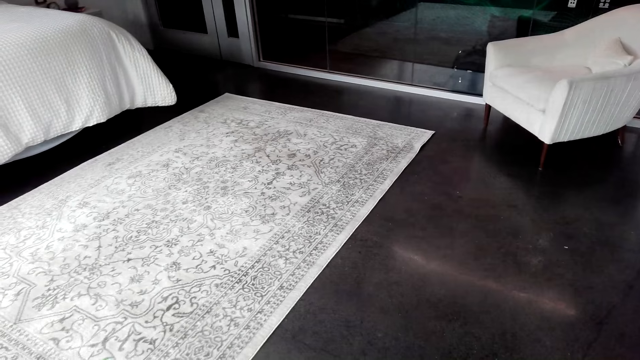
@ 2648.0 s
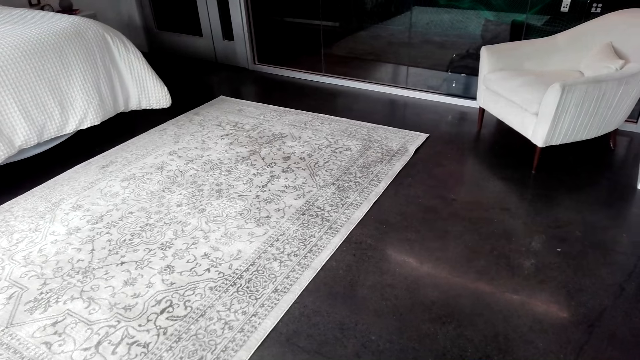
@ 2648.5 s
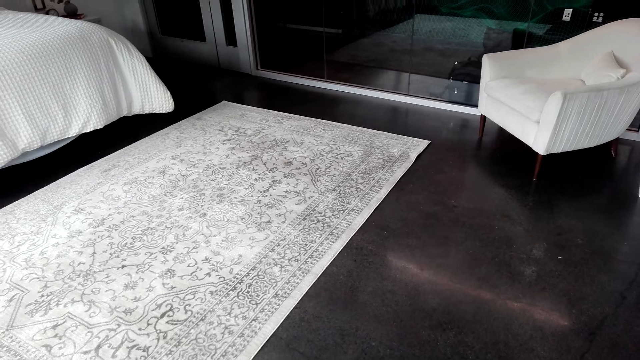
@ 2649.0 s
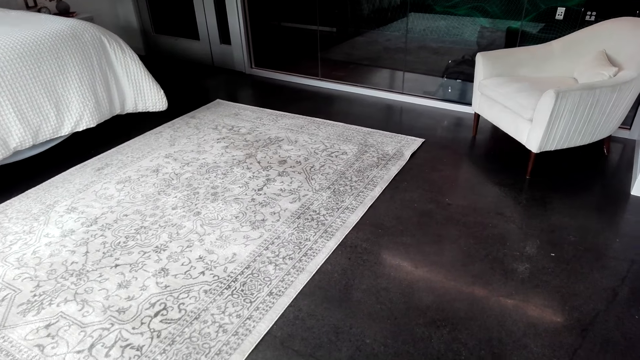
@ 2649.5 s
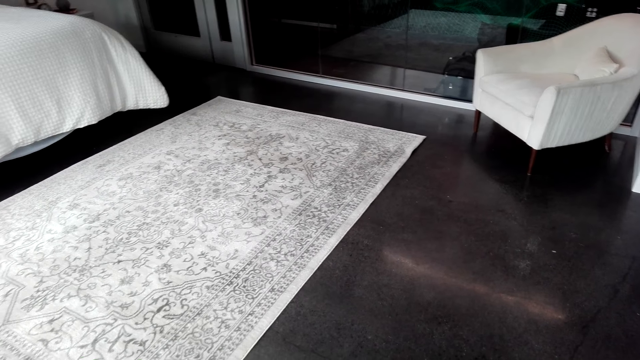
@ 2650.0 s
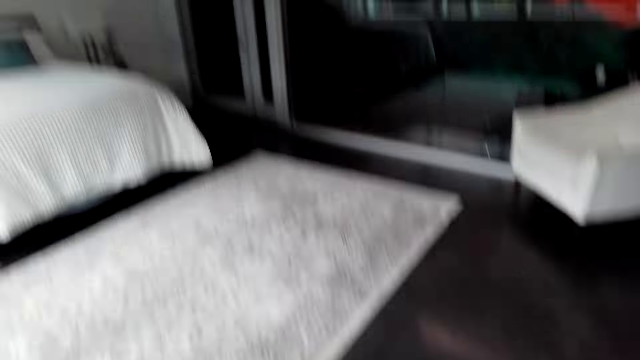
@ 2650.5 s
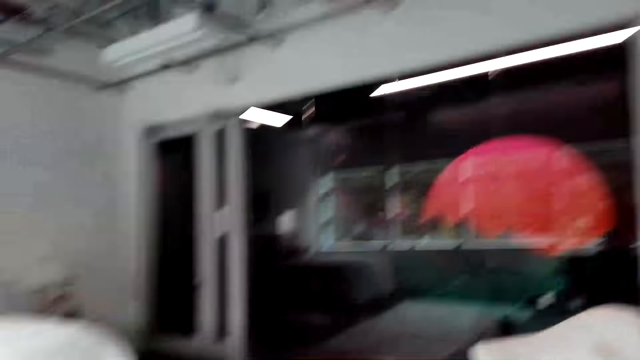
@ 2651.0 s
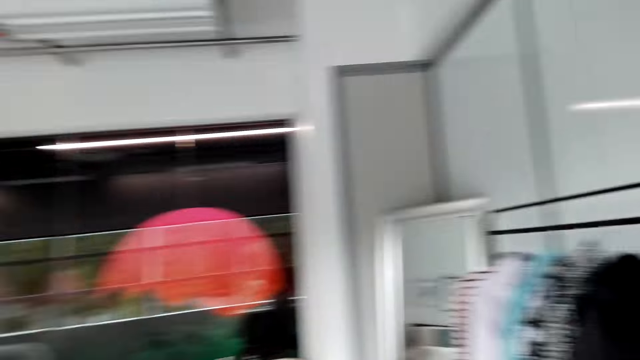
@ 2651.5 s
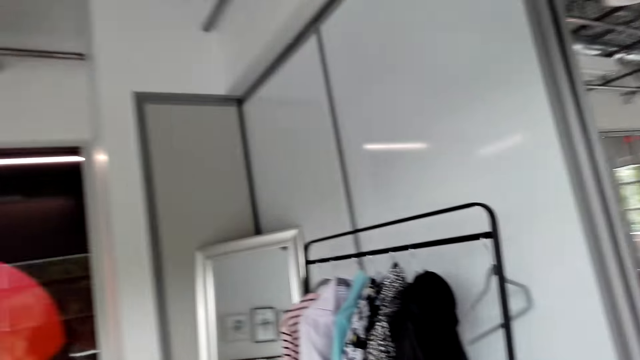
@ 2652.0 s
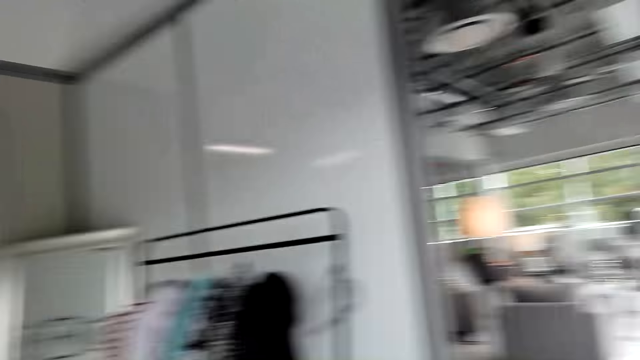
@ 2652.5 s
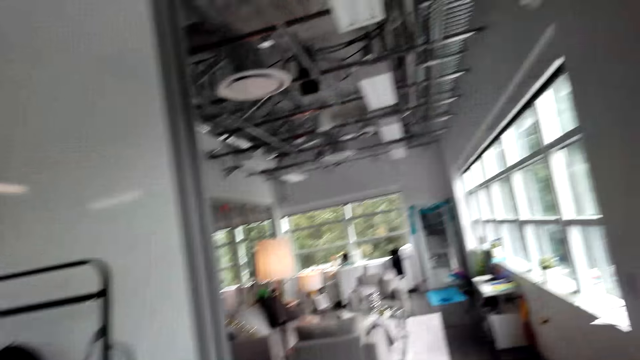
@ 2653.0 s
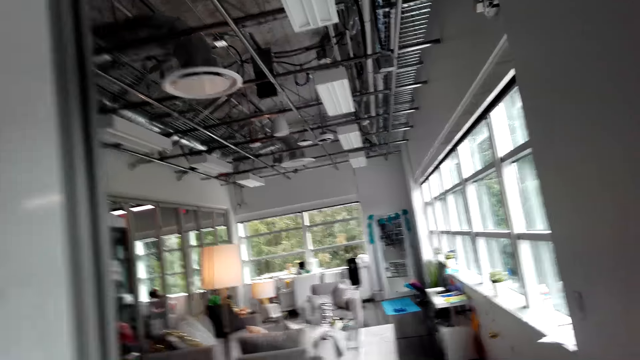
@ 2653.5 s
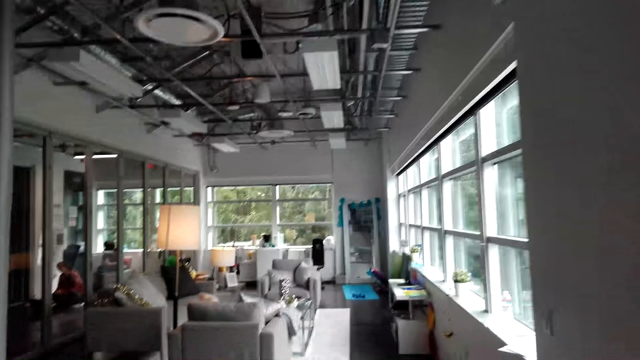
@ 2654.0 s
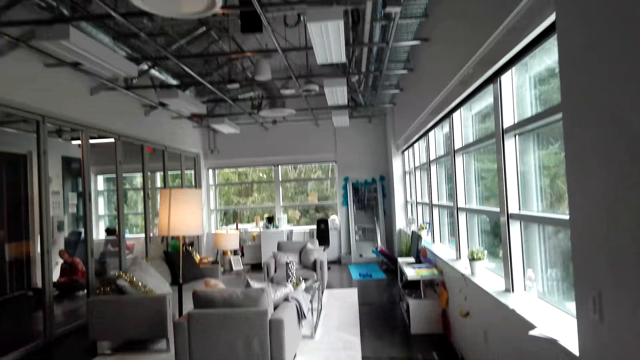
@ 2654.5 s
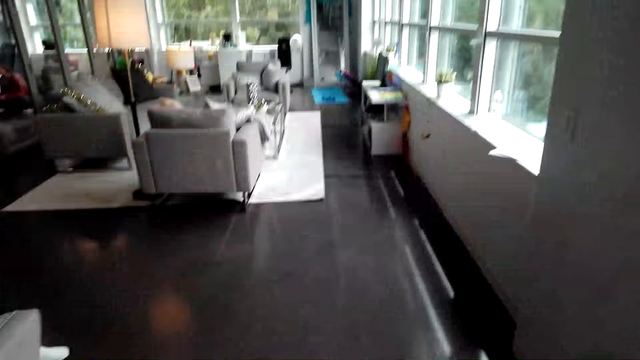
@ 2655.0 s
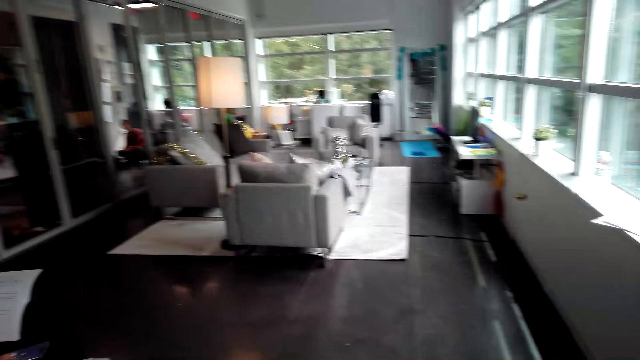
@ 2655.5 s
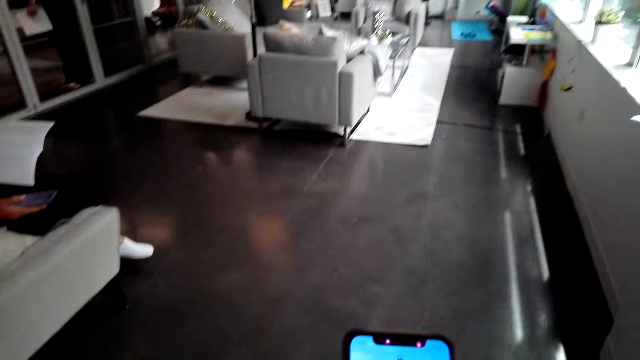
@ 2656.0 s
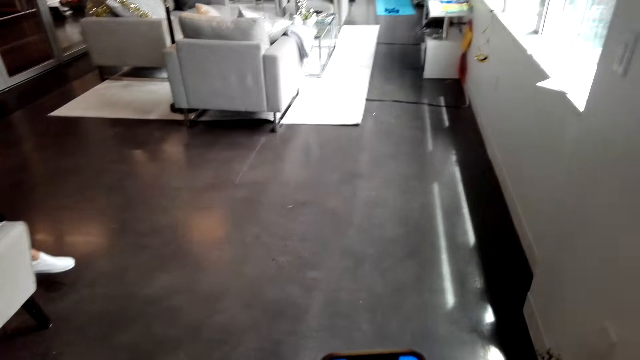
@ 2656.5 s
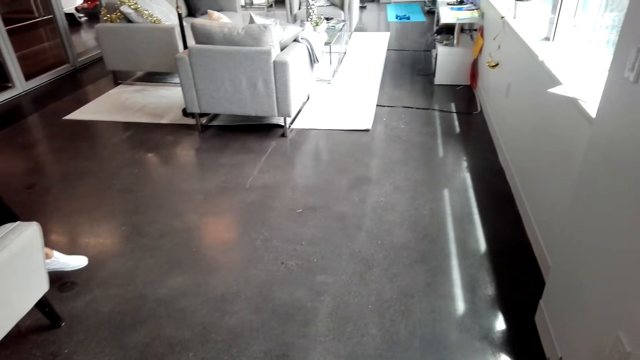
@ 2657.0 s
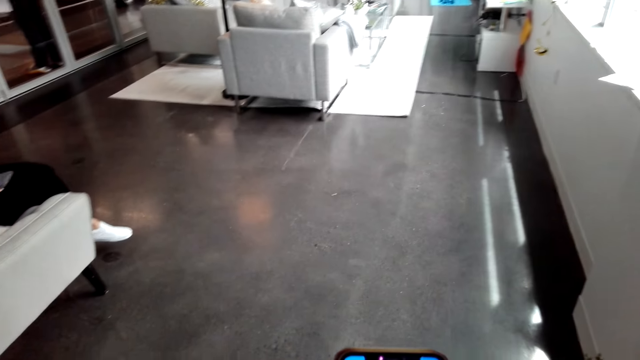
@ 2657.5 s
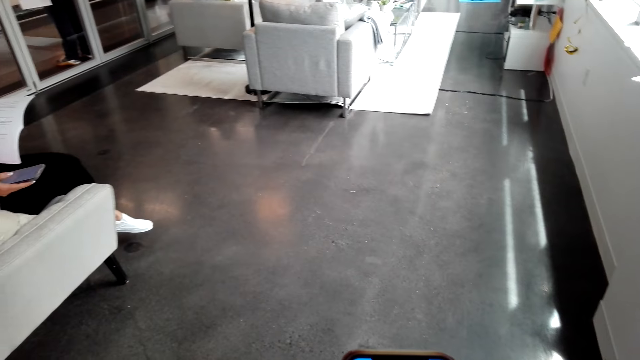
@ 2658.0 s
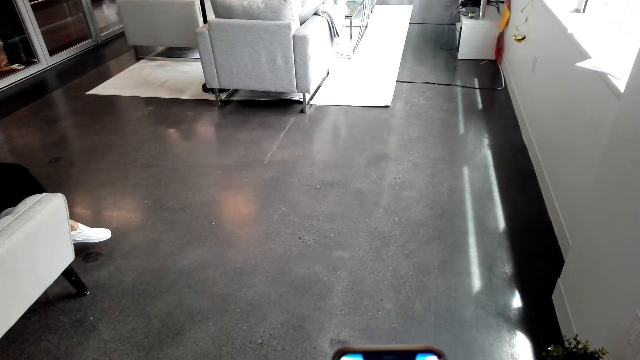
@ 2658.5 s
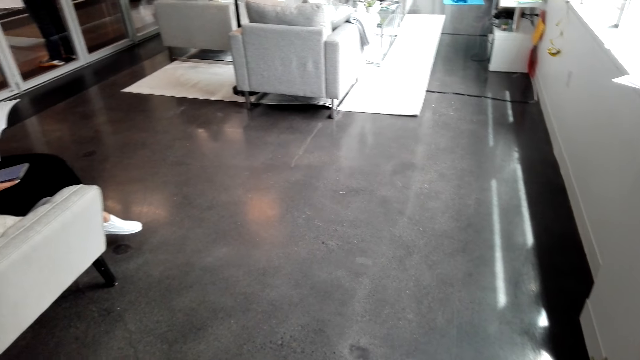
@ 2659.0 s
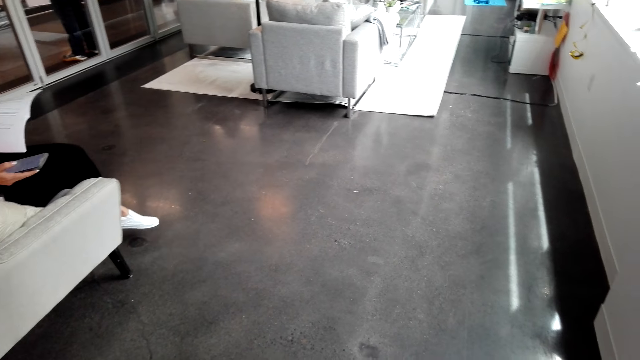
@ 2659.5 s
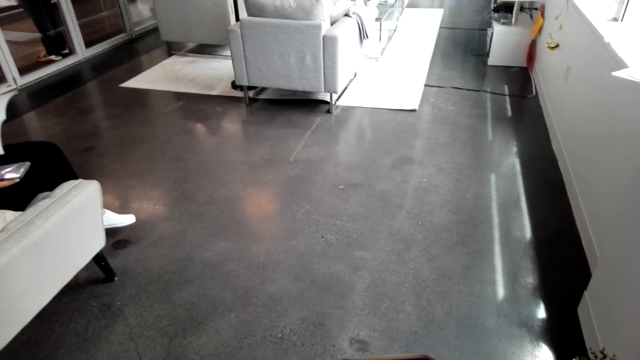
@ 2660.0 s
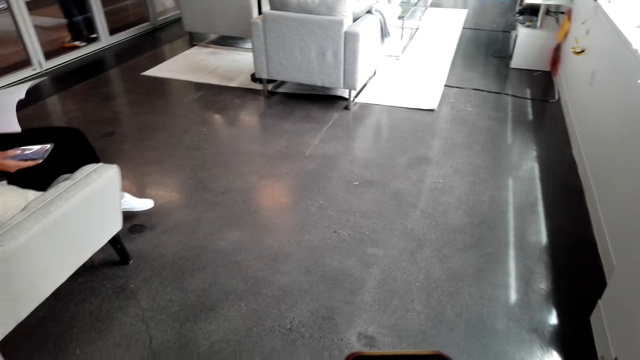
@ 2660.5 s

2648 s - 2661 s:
The camera wearer looks around the room. They walk. A person operates the cellphone. The camera wearer dials the phone.

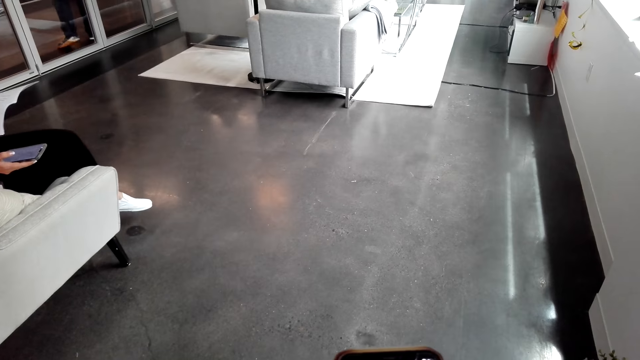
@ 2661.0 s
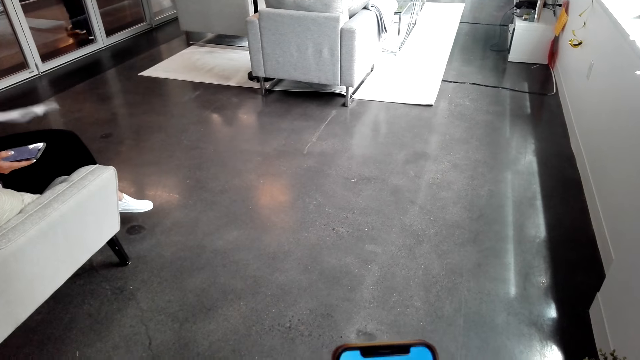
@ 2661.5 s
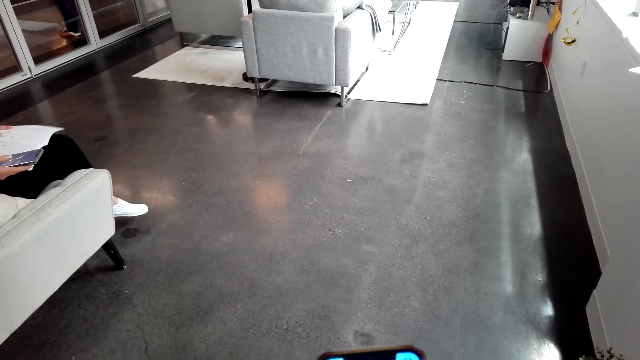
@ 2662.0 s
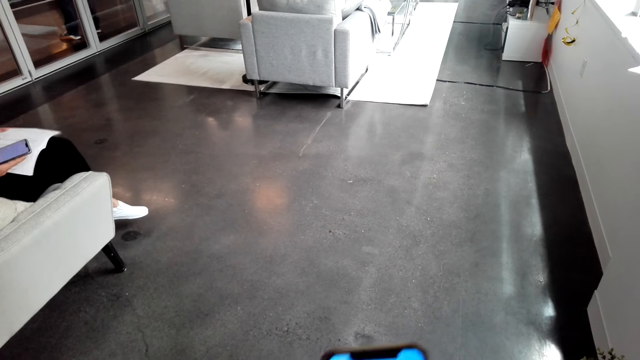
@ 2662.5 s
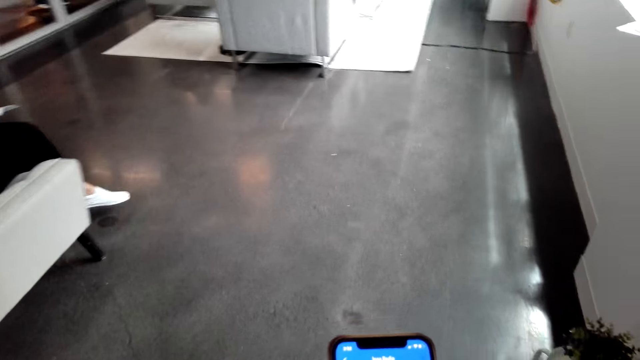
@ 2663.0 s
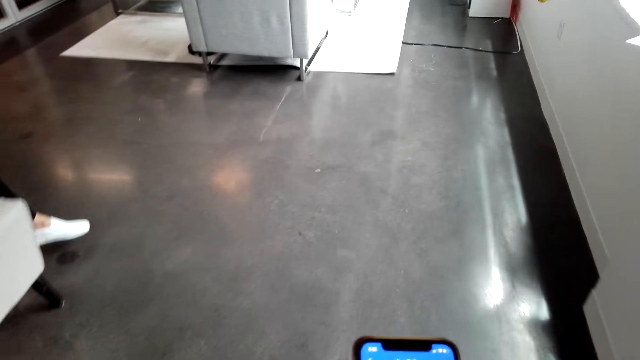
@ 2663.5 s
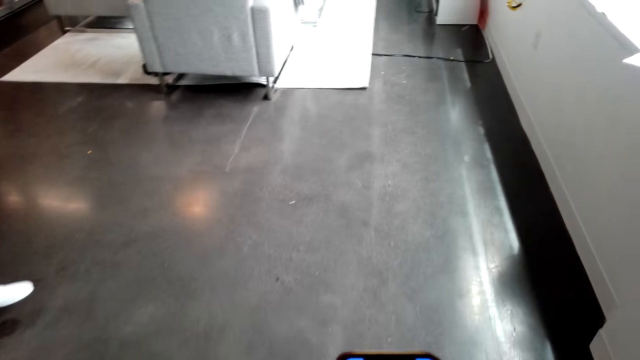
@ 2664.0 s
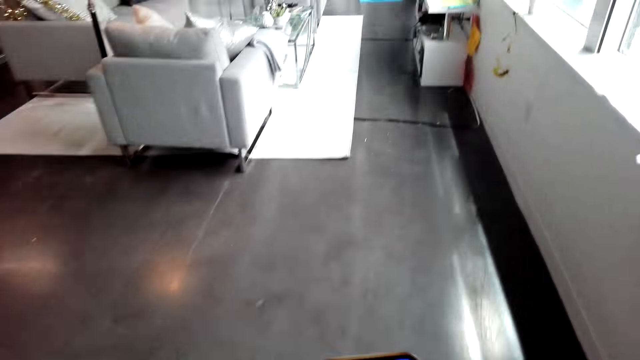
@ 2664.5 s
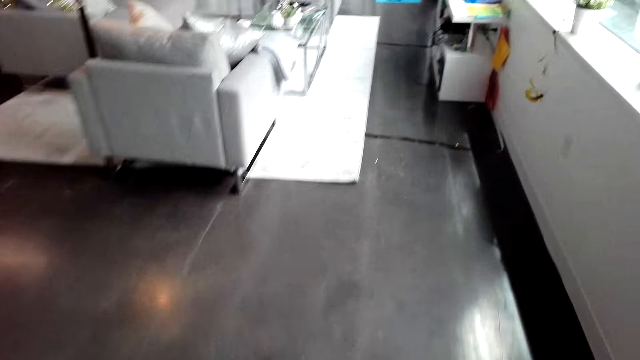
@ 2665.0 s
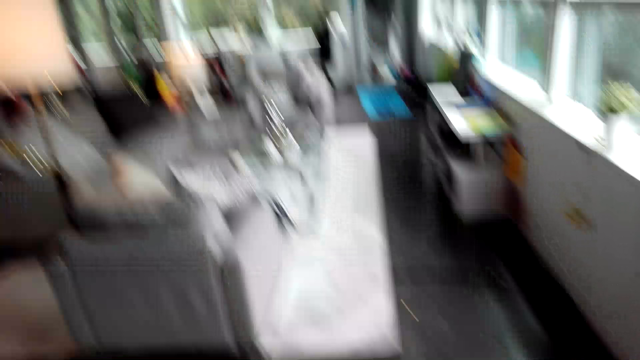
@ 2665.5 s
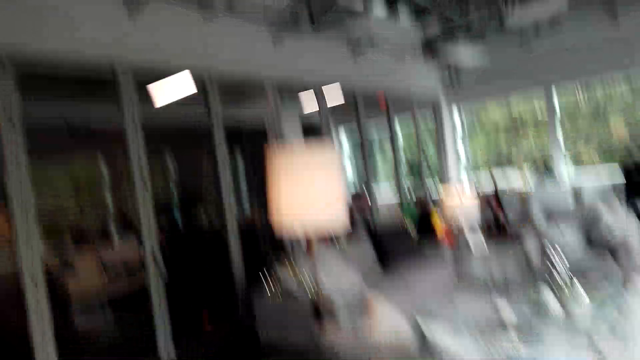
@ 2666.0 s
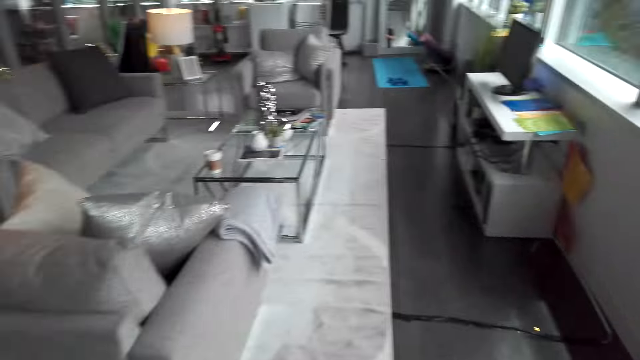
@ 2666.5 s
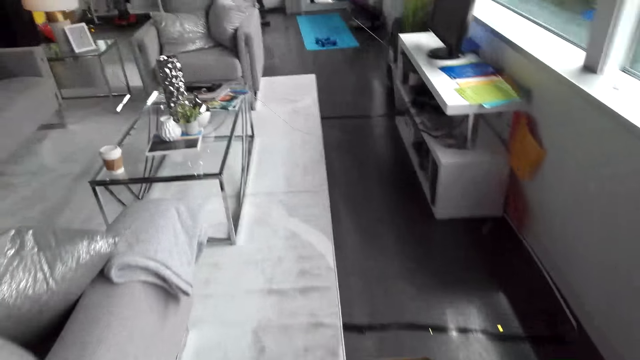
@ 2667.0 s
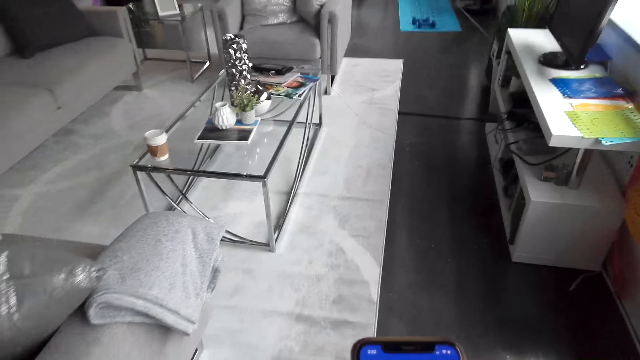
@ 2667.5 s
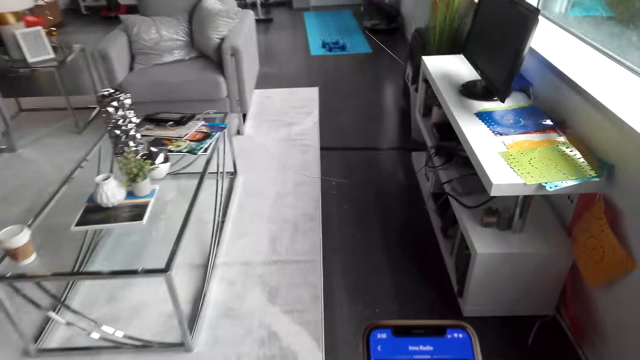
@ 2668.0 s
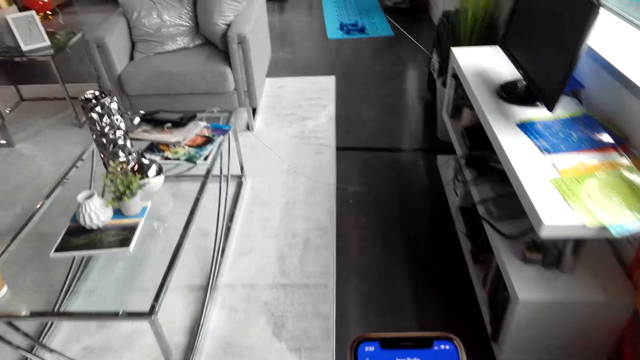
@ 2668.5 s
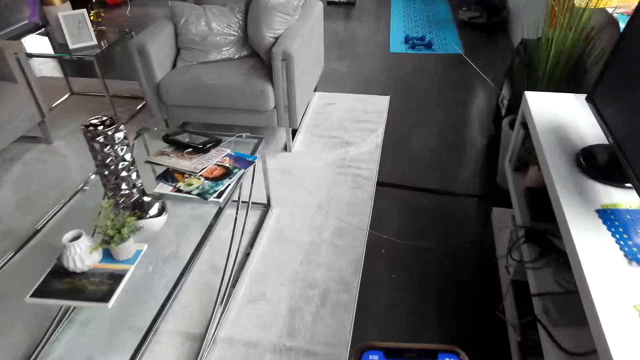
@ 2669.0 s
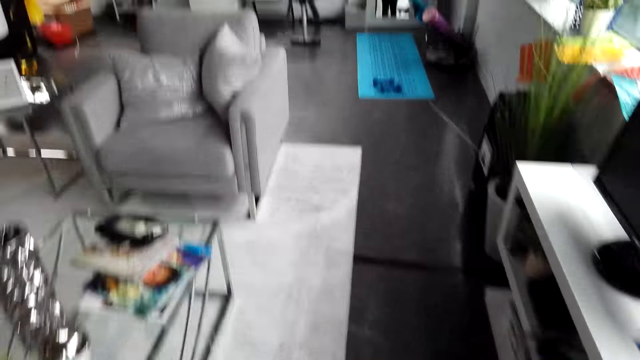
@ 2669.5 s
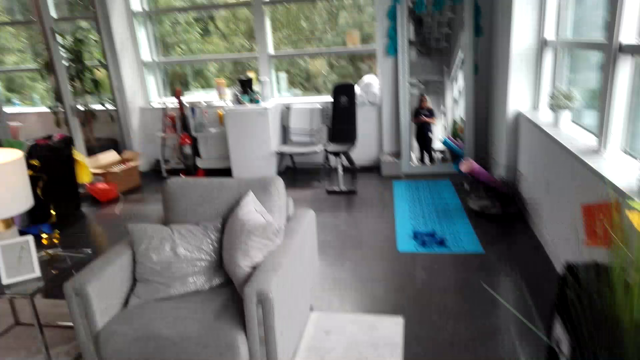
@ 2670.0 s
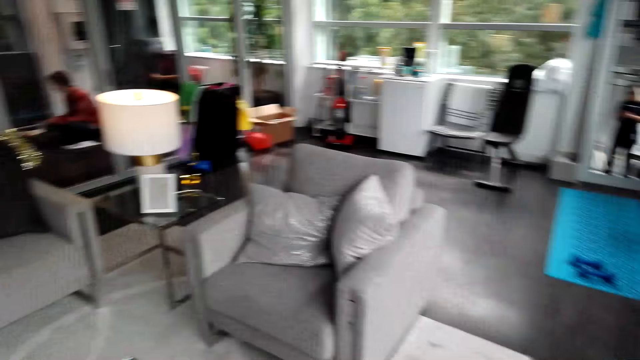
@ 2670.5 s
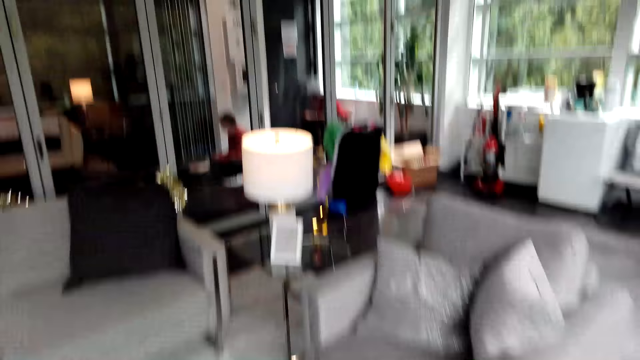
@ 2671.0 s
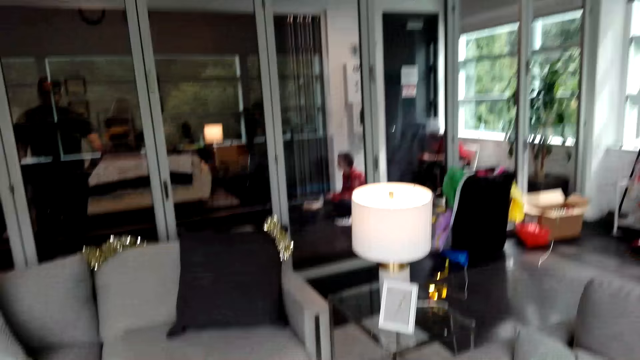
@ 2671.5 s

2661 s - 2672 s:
The camera wearer walks in the room.
